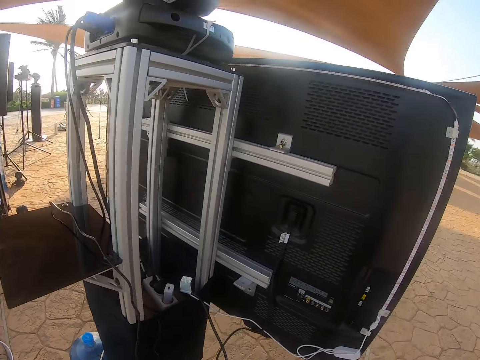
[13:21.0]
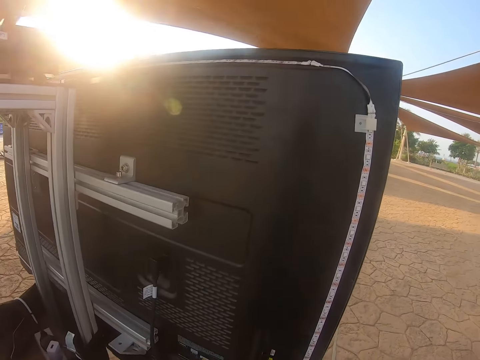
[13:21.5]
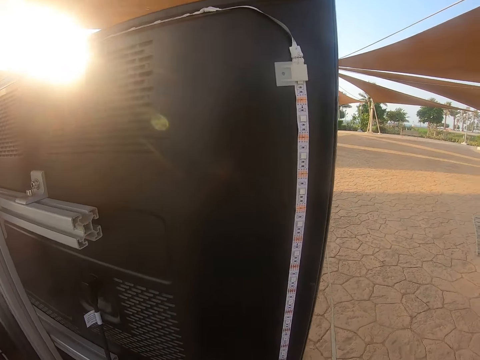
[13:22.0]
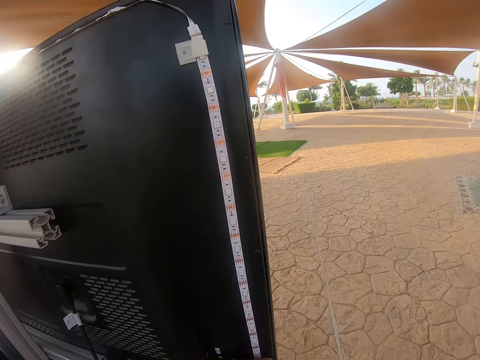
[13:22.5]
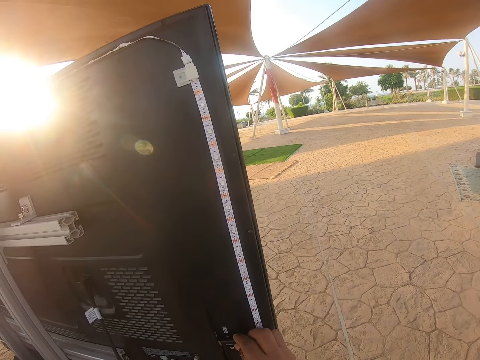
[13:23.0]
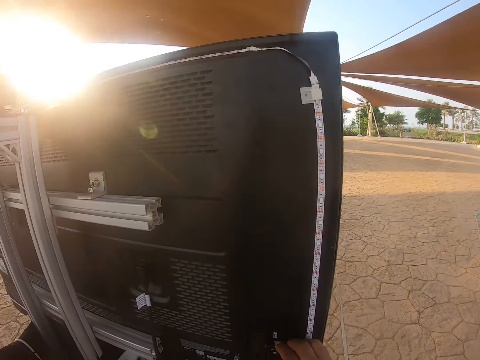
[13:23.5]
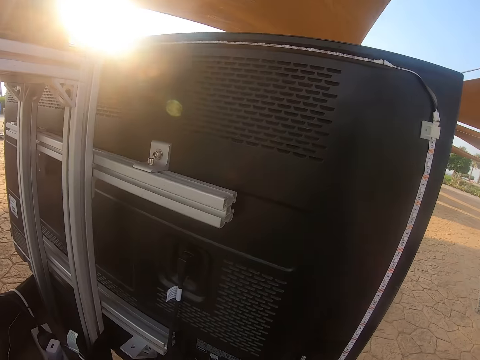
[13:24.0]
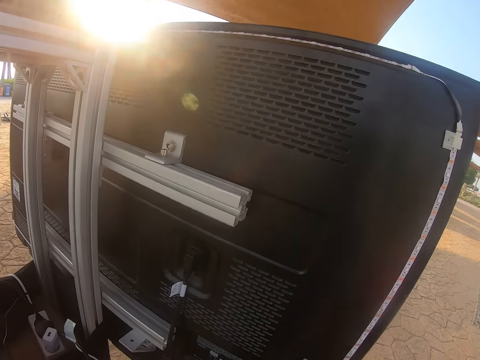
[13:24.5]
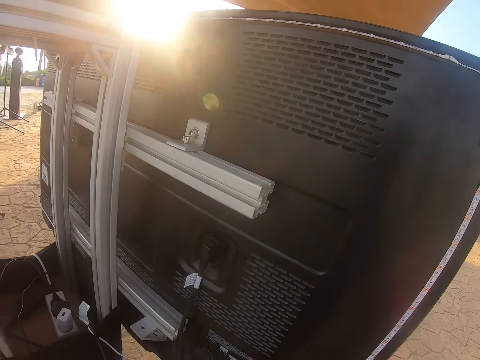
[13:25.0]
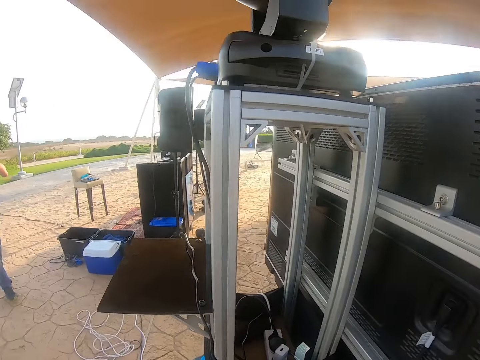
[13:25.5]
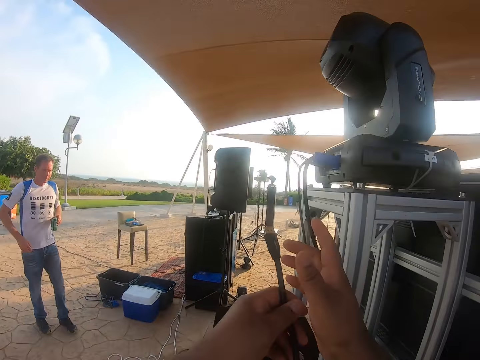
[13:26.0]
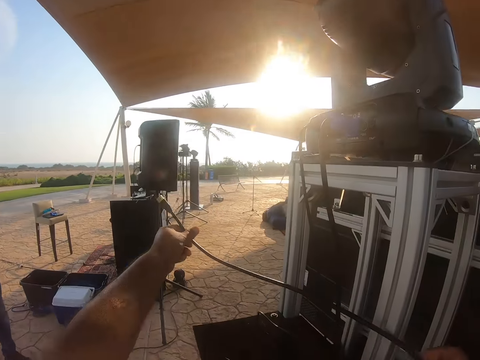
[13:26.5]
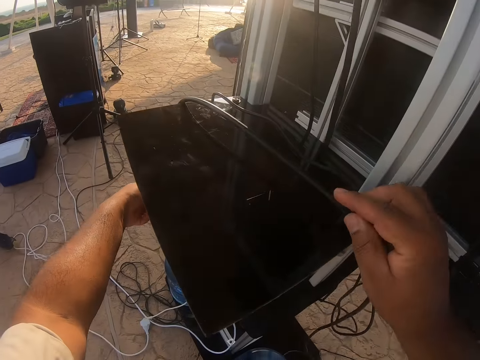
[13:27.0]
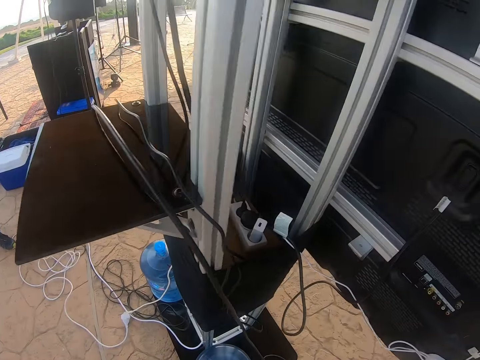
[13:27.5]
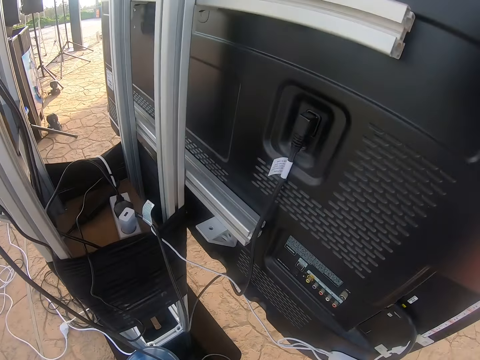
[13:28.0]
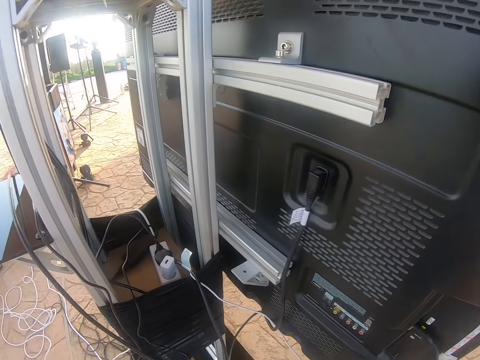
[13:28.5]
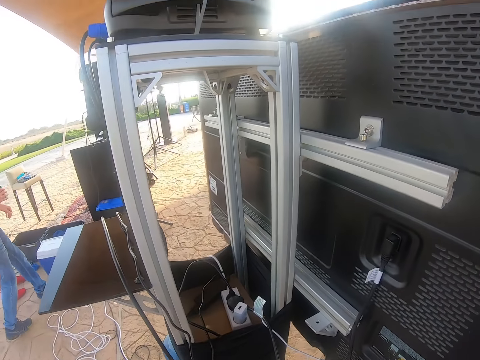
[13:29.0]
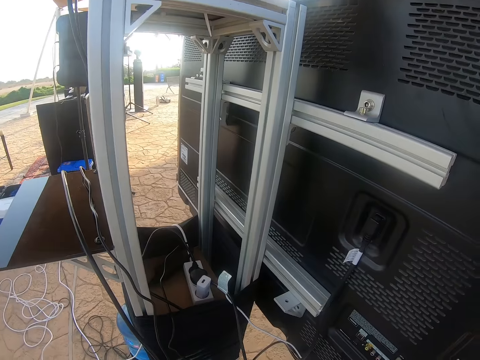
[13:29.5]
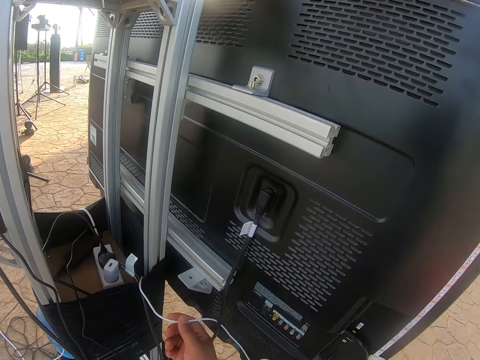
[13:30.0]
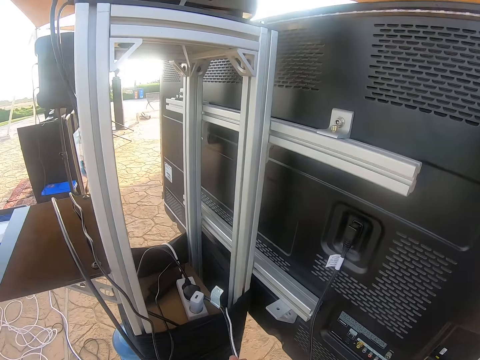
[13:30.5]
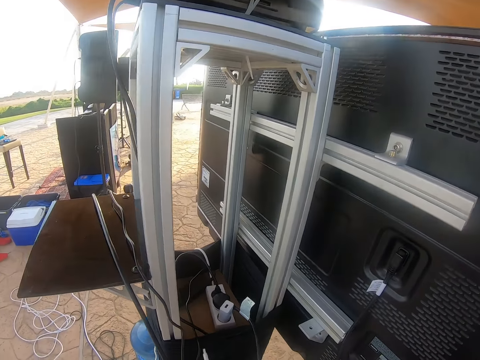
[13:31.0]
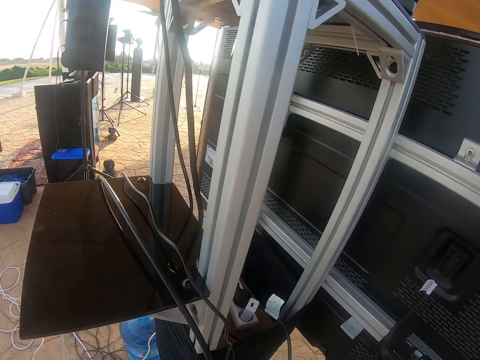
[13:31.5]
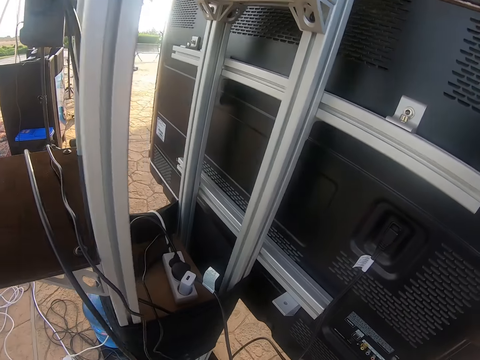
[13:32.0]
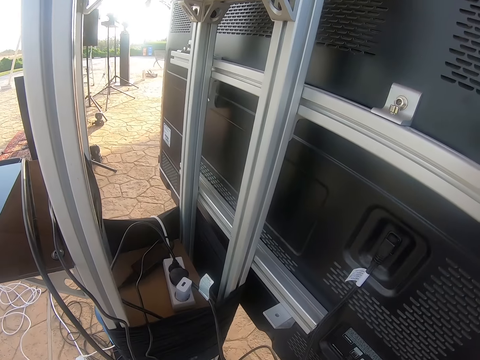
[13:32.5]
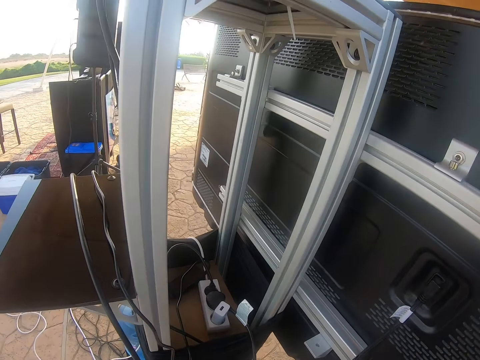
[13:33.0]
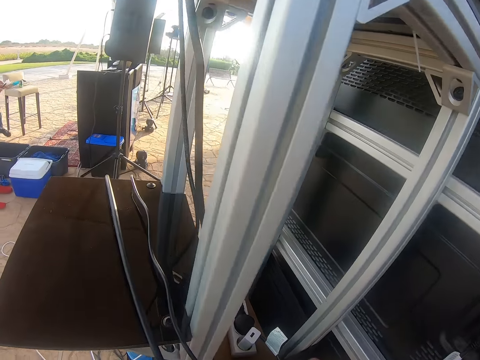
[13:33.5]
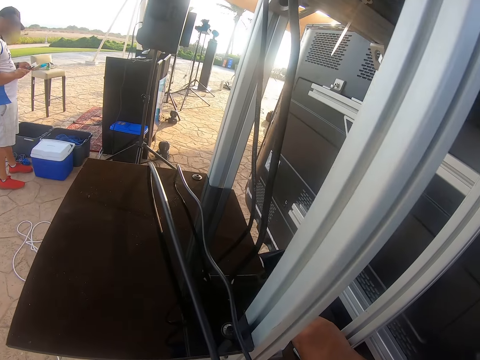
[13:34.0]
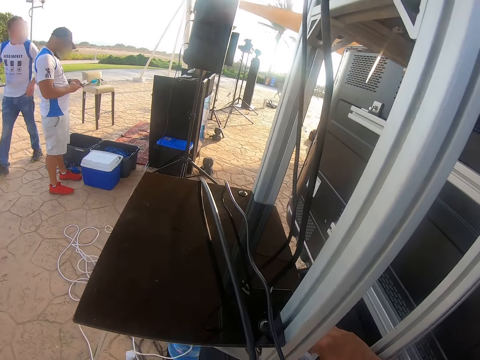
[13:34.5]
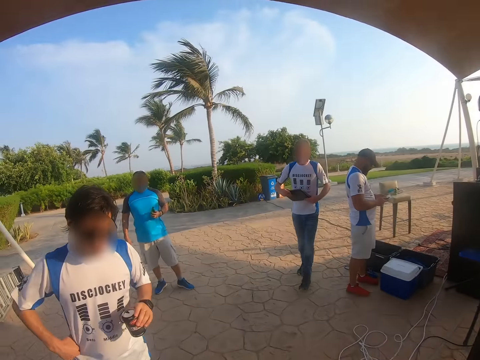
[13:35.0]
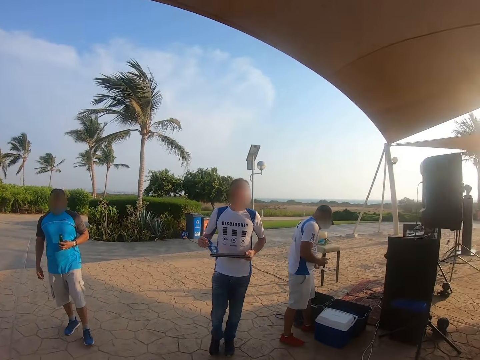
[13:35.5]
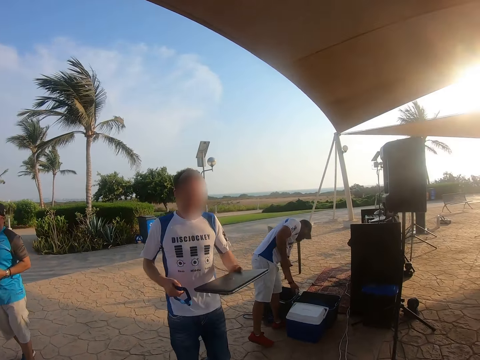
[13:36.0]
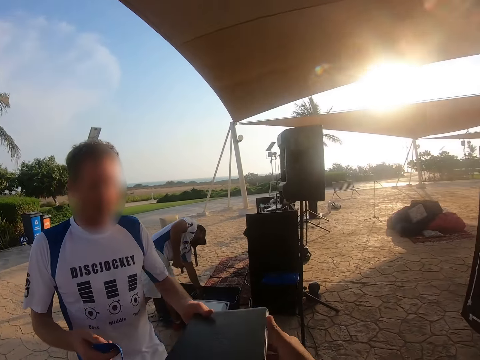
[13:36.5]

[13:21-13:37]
The camera wearer fixes the wire on the TV. They hold the wire, put the wire down and look at the TV. They hold the cable and look at the TV. They connect the cable on the charger. They look at a man.

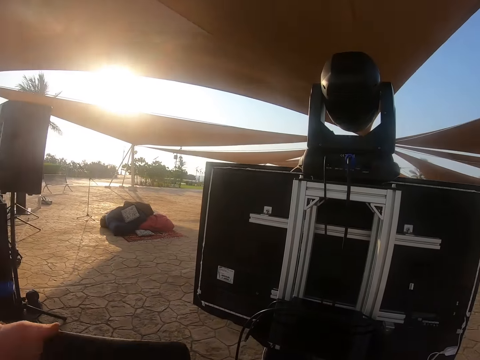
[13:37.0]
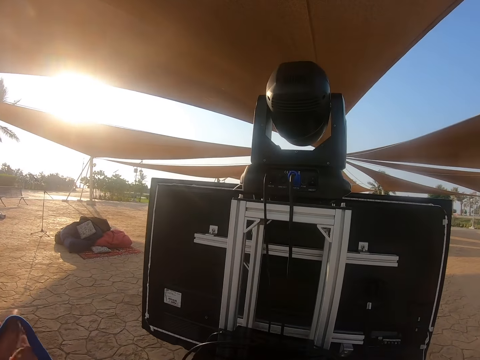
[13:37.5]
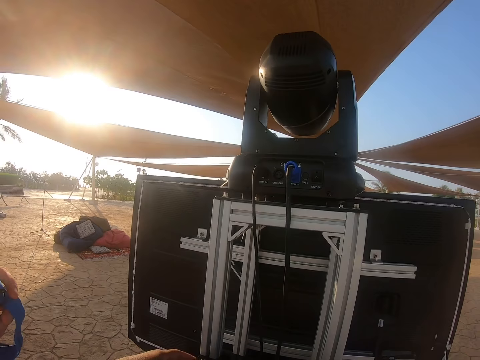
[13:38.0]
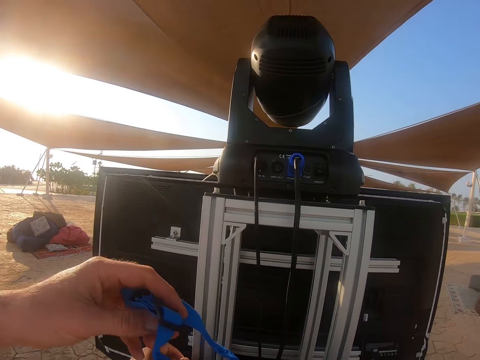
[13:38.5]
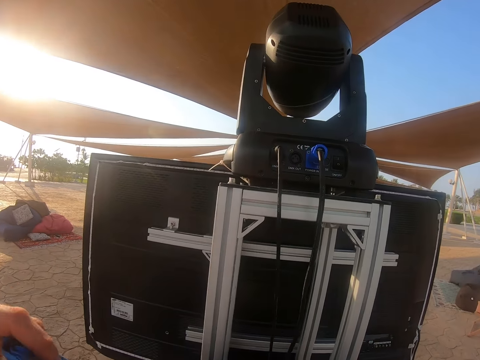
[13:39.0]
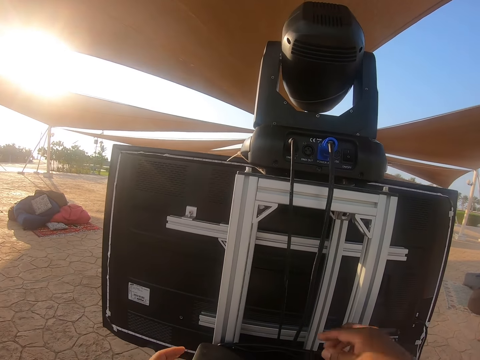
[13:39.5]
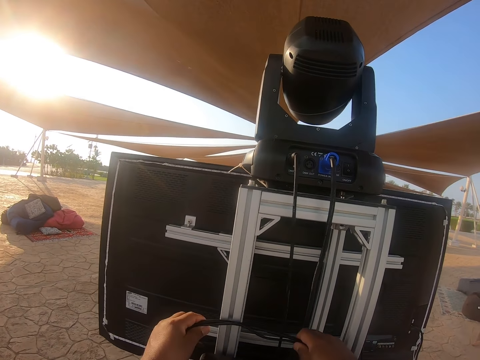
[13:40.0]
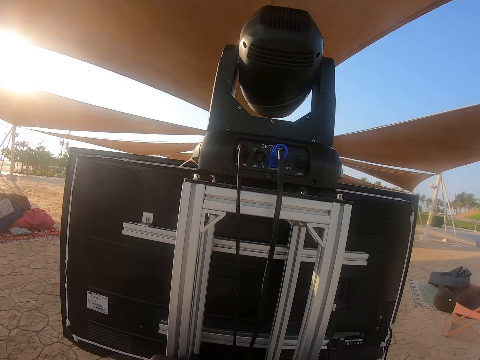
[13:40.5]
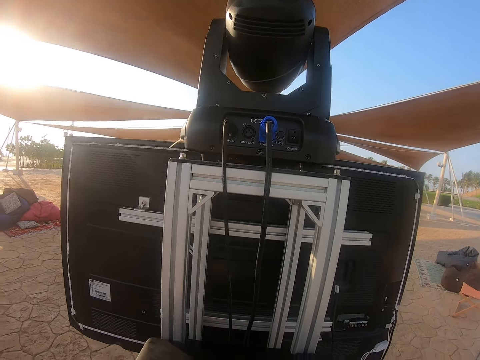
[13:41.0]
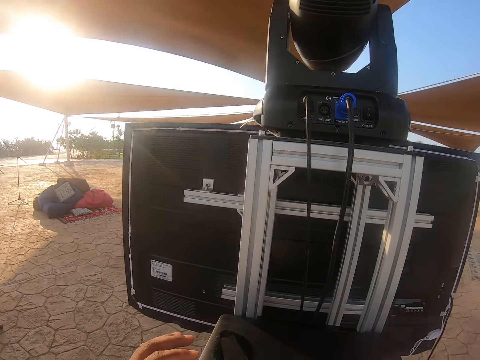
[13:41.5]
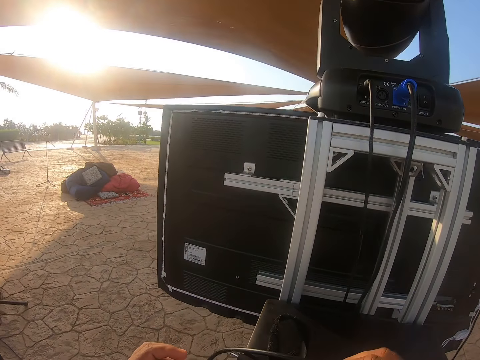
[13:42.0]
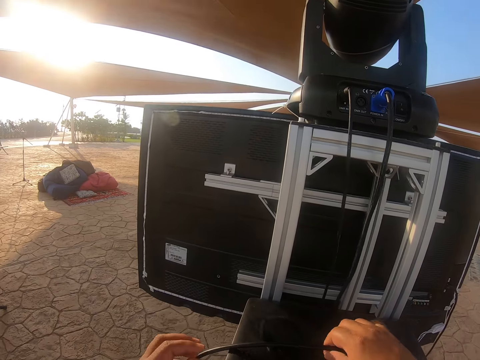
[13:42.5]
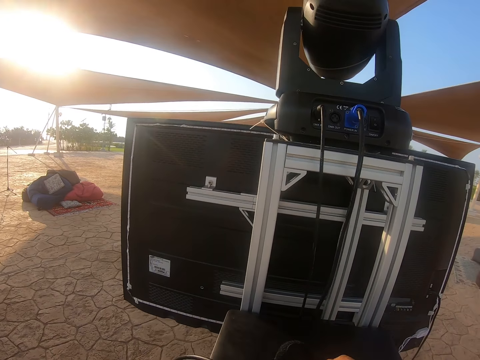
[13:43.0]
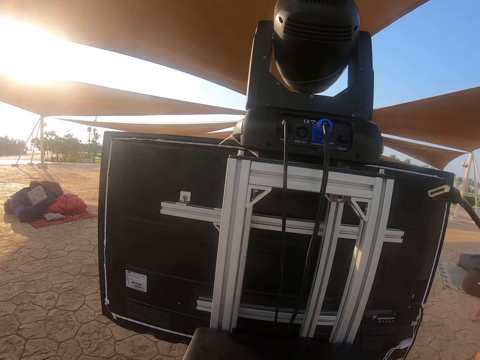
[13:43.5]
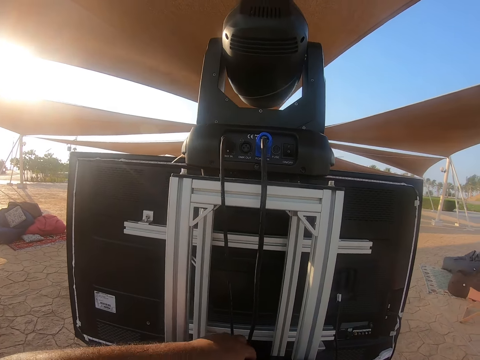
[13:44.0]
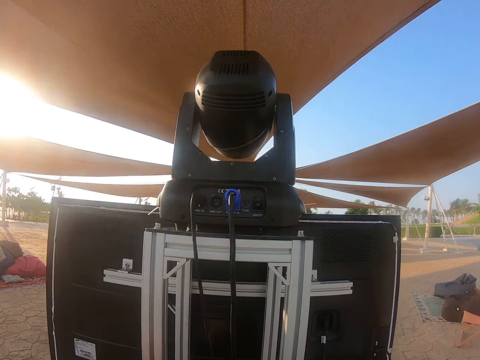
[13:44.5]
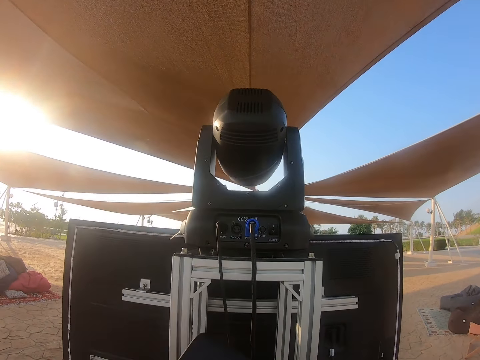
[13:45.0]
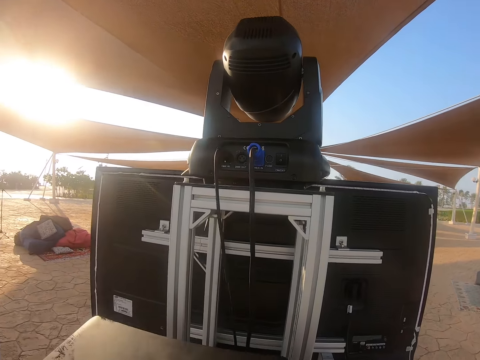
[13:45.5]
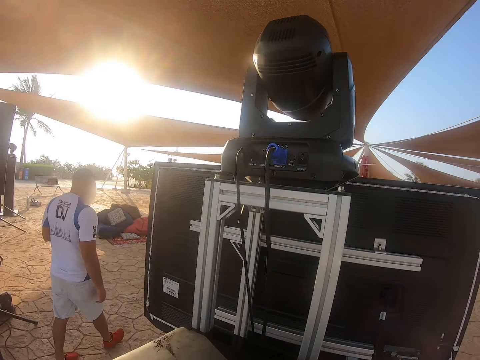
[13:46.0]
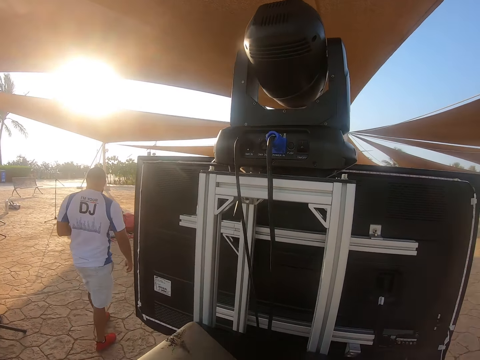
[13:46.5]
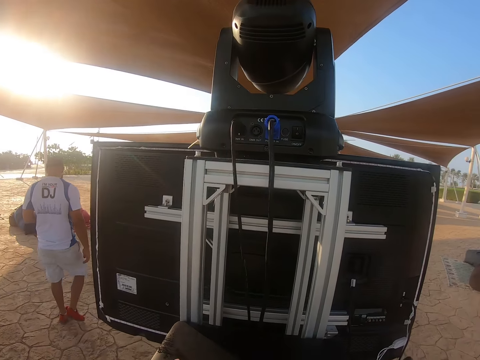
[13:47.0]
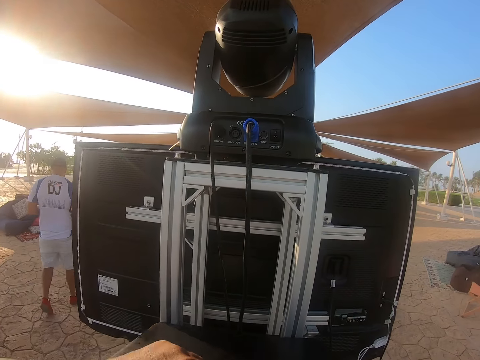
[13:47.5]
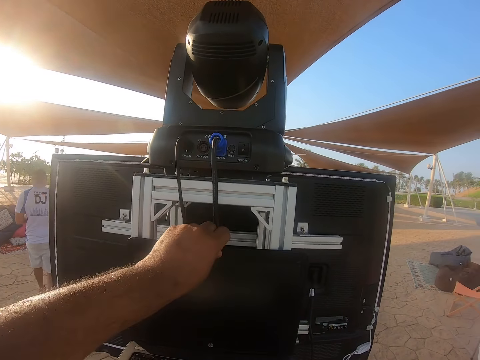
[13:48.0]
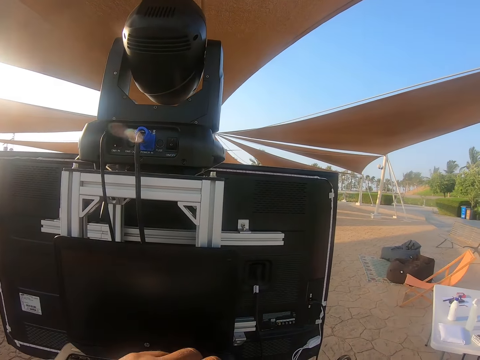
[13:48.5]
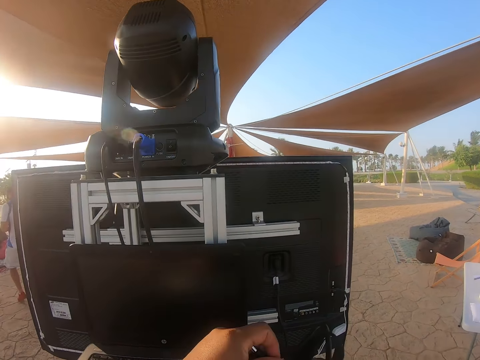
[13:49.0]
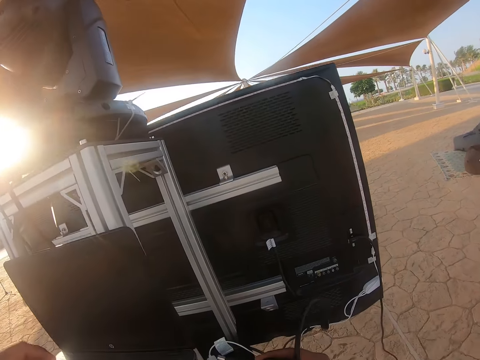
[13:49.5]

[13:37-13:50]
The camera wearer holds the laptop. They put the laptop down. They look at the TV. They hold the cable. They hold the laptop. They put the laptop down. They open the laptop.
